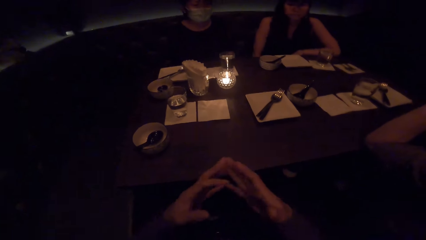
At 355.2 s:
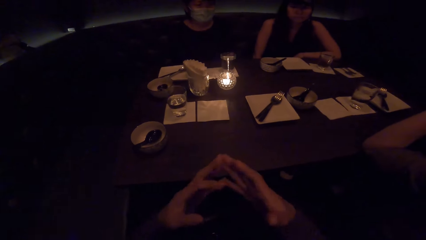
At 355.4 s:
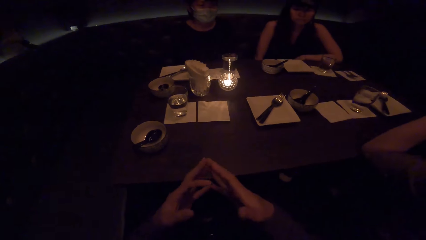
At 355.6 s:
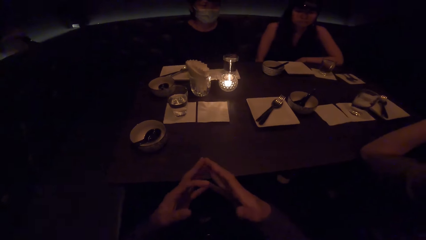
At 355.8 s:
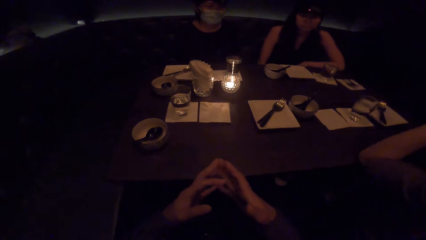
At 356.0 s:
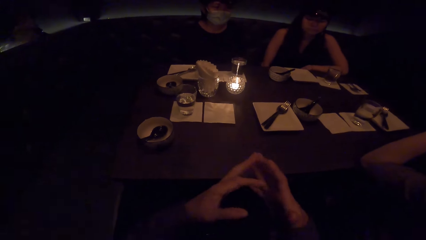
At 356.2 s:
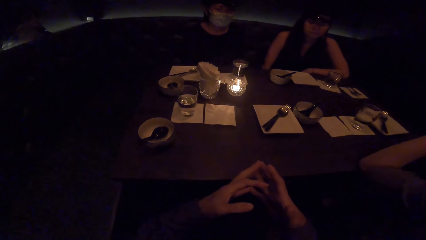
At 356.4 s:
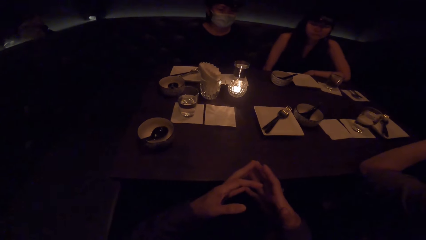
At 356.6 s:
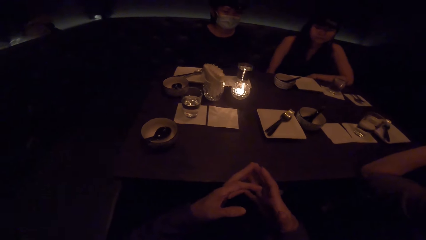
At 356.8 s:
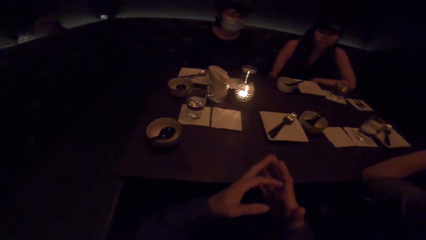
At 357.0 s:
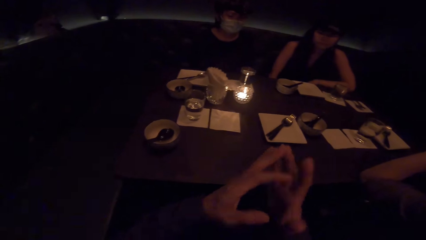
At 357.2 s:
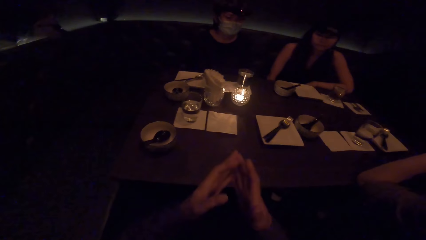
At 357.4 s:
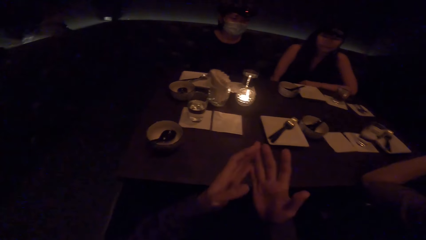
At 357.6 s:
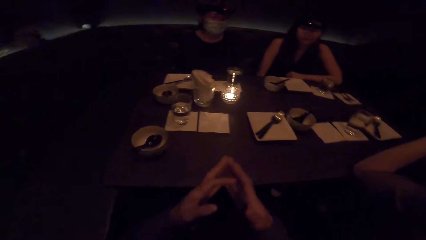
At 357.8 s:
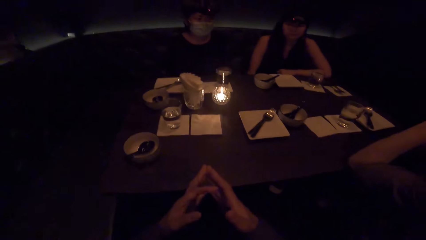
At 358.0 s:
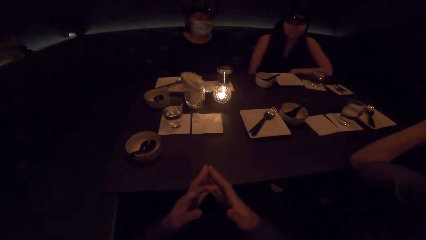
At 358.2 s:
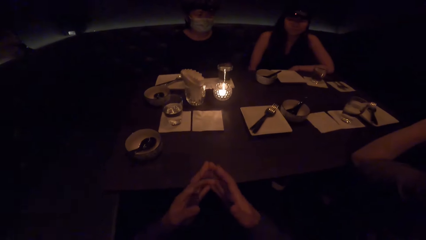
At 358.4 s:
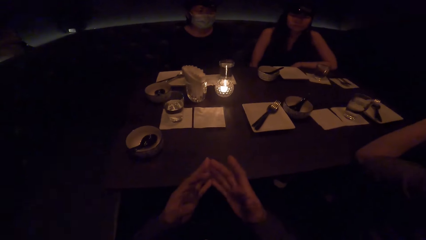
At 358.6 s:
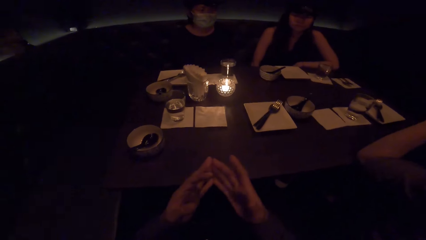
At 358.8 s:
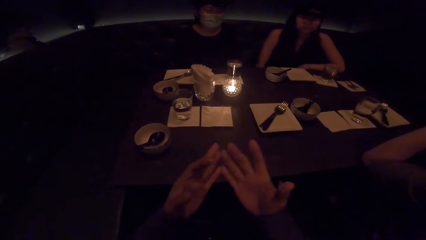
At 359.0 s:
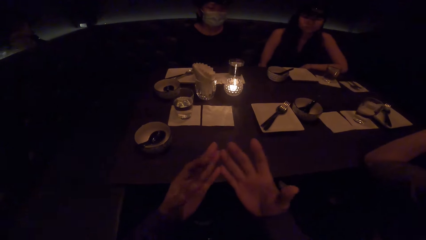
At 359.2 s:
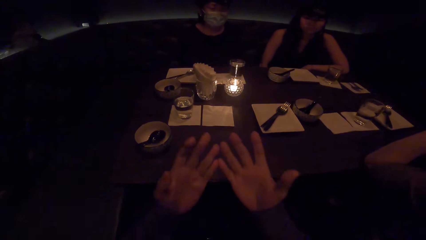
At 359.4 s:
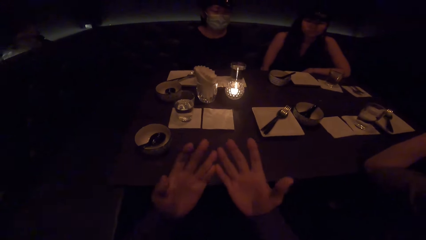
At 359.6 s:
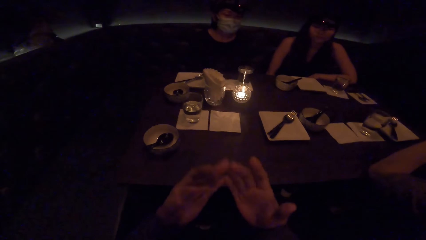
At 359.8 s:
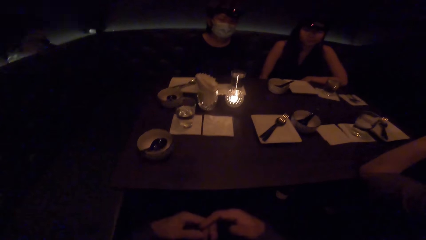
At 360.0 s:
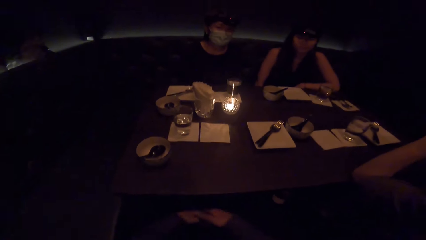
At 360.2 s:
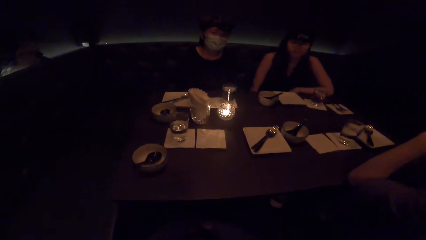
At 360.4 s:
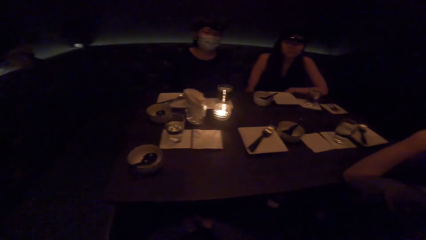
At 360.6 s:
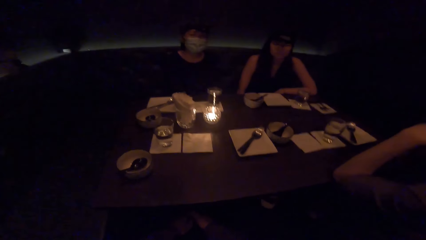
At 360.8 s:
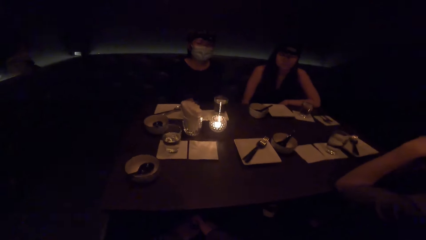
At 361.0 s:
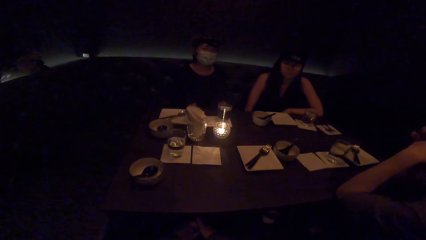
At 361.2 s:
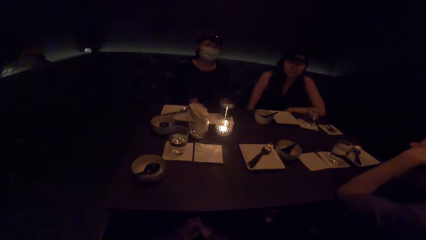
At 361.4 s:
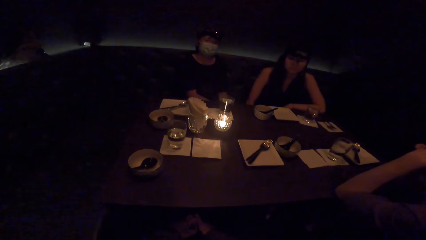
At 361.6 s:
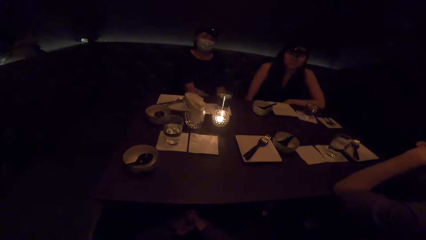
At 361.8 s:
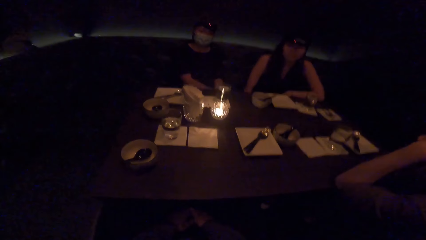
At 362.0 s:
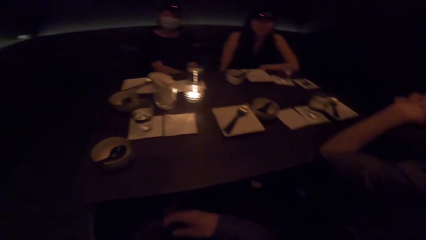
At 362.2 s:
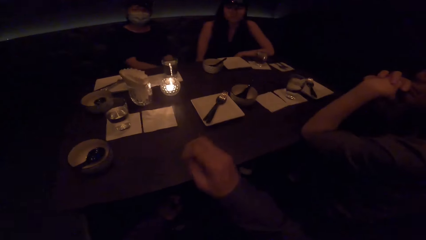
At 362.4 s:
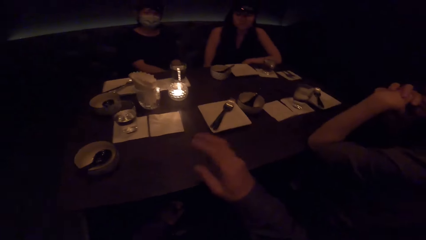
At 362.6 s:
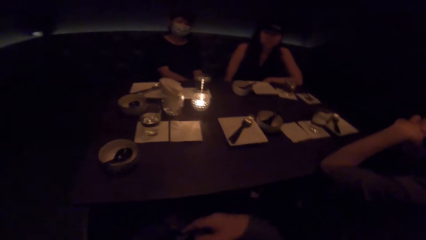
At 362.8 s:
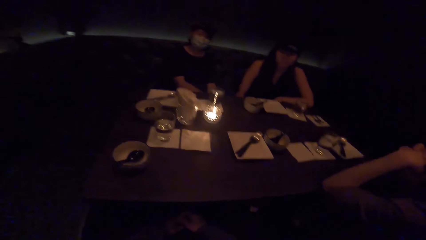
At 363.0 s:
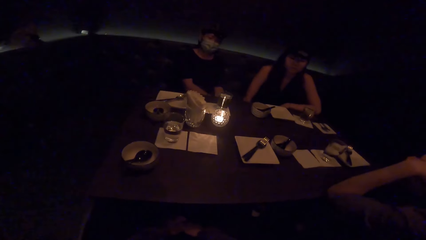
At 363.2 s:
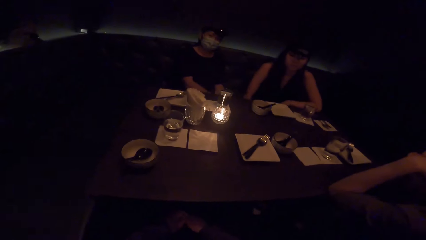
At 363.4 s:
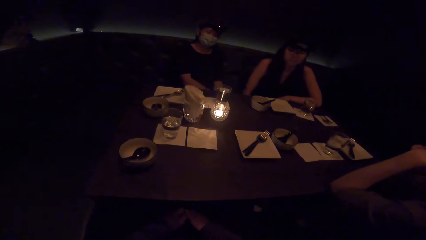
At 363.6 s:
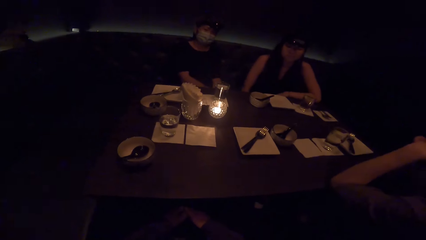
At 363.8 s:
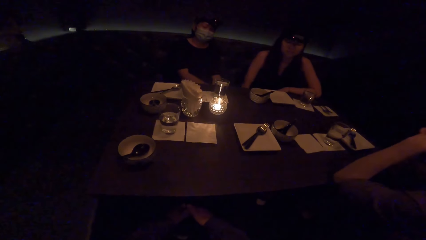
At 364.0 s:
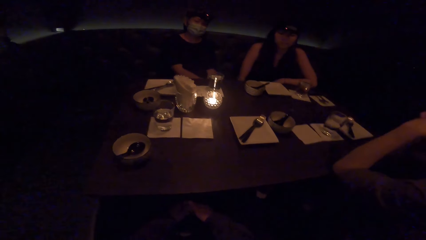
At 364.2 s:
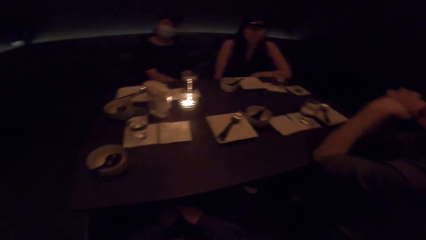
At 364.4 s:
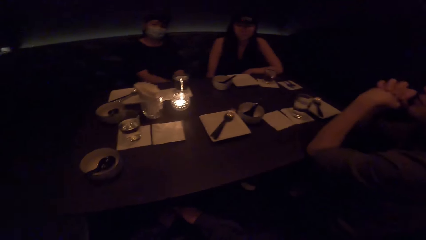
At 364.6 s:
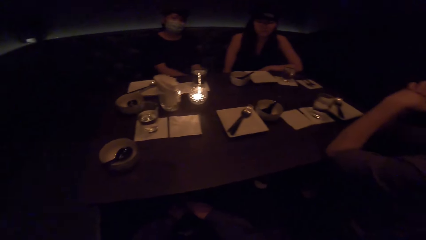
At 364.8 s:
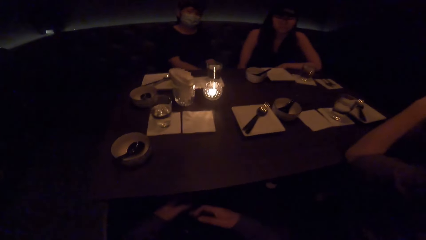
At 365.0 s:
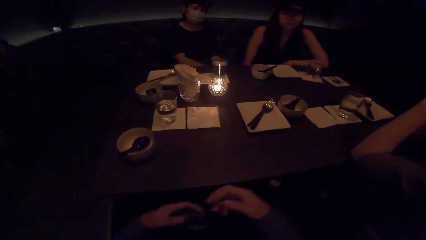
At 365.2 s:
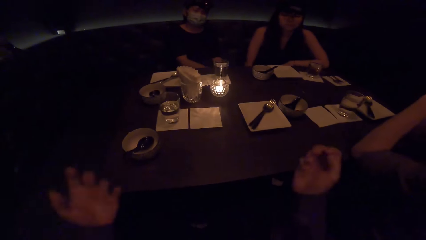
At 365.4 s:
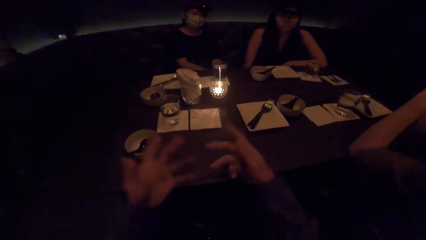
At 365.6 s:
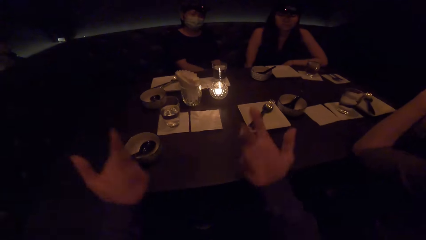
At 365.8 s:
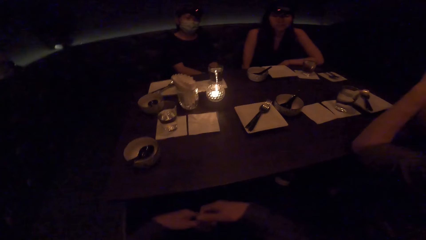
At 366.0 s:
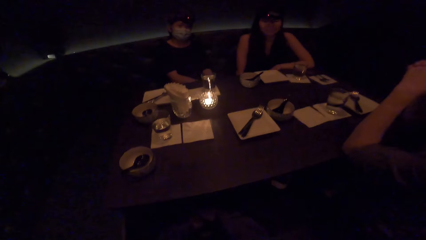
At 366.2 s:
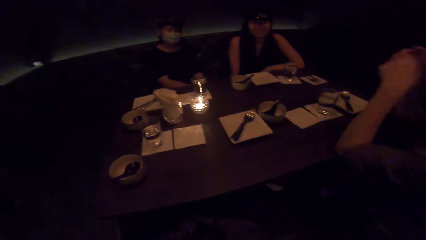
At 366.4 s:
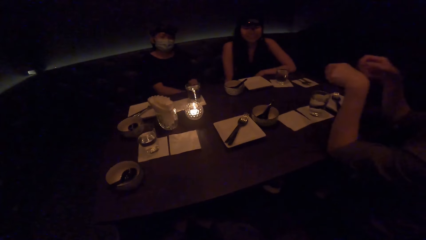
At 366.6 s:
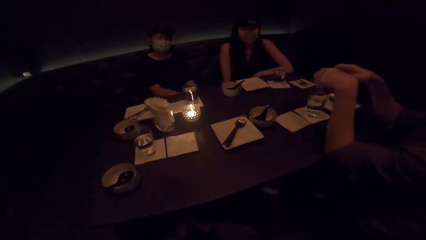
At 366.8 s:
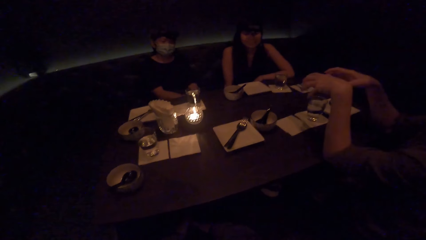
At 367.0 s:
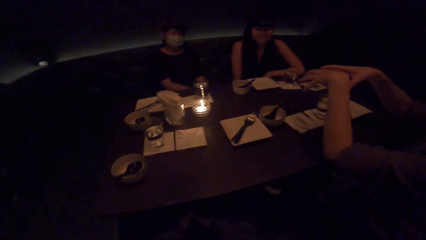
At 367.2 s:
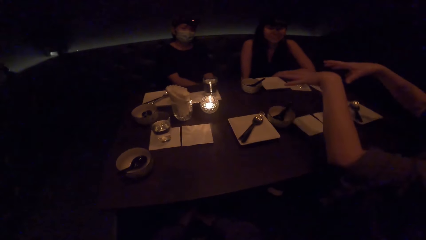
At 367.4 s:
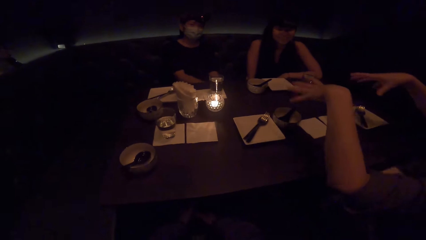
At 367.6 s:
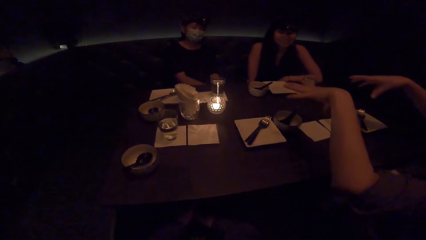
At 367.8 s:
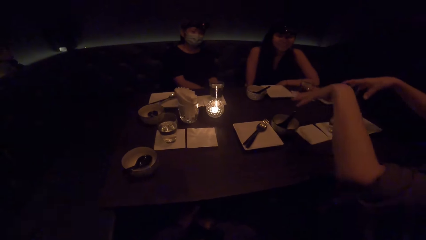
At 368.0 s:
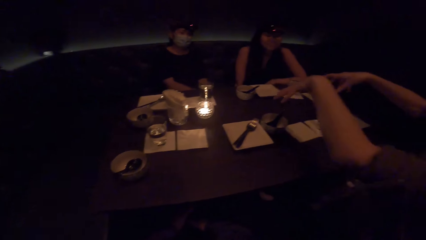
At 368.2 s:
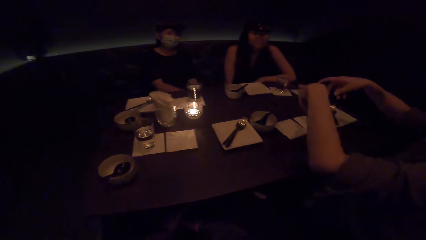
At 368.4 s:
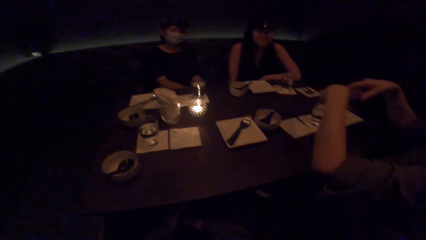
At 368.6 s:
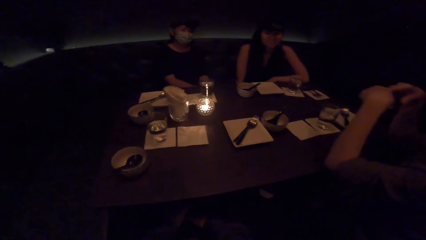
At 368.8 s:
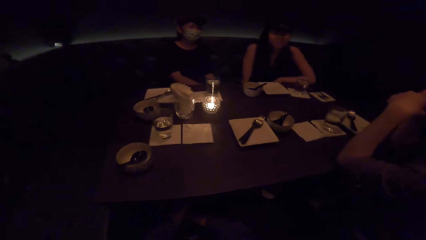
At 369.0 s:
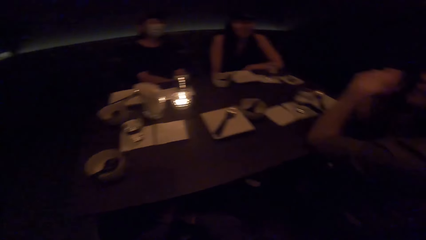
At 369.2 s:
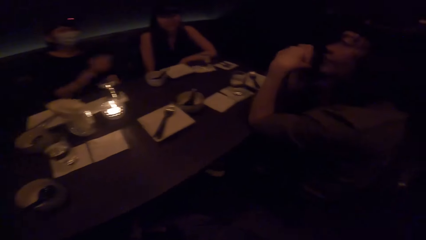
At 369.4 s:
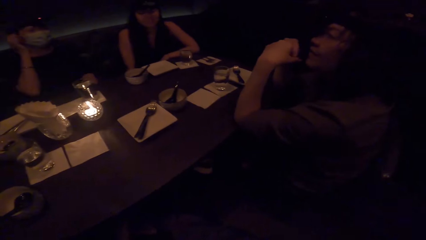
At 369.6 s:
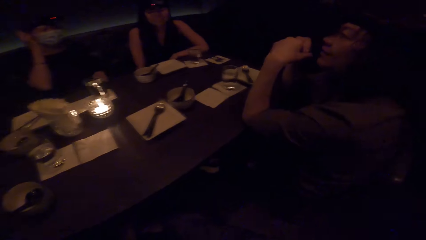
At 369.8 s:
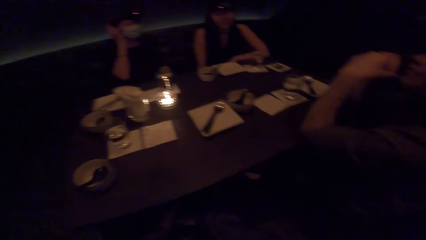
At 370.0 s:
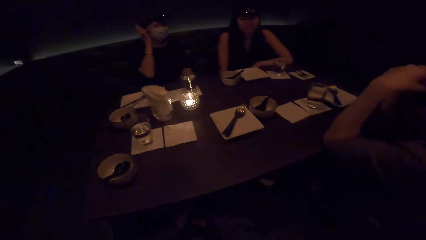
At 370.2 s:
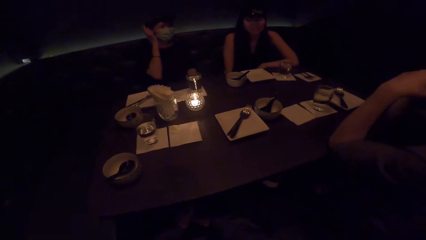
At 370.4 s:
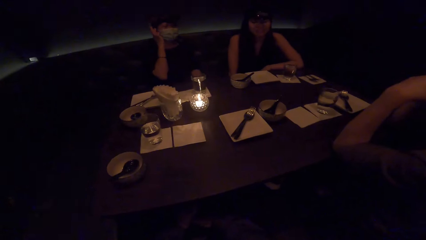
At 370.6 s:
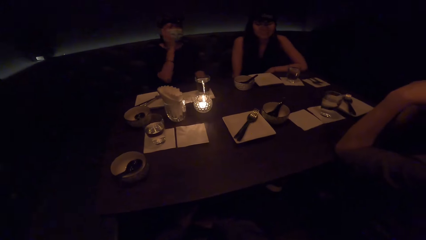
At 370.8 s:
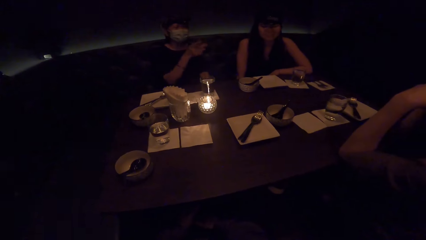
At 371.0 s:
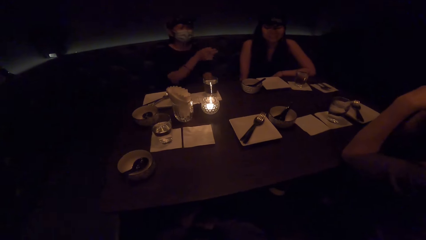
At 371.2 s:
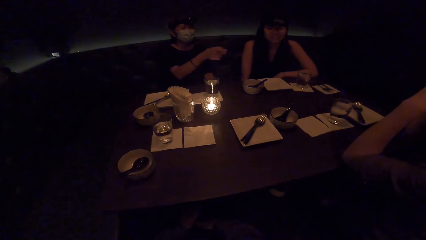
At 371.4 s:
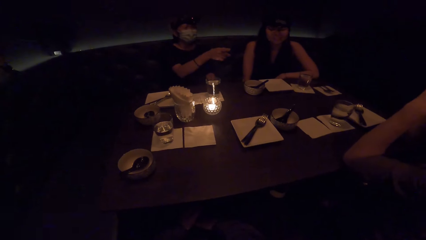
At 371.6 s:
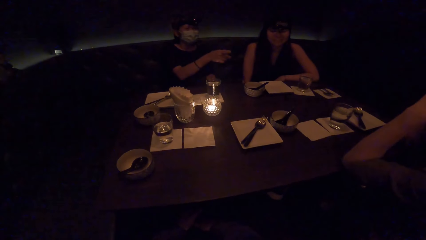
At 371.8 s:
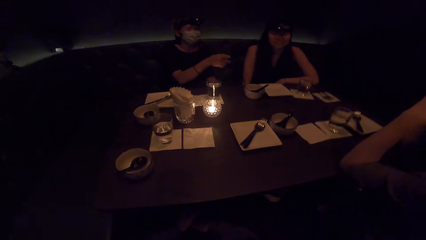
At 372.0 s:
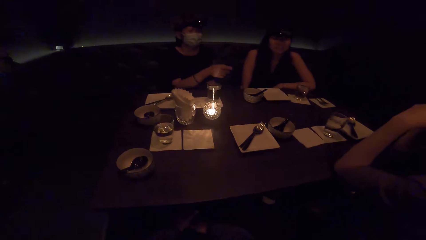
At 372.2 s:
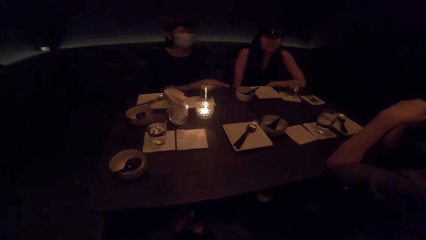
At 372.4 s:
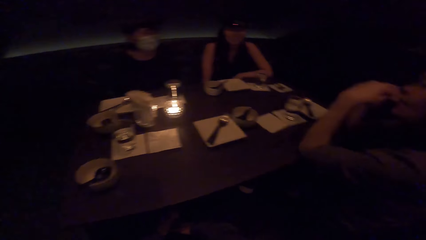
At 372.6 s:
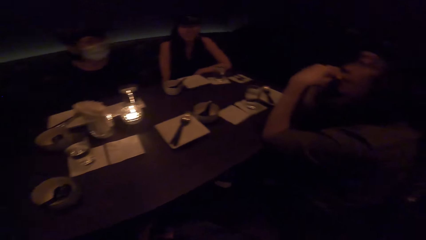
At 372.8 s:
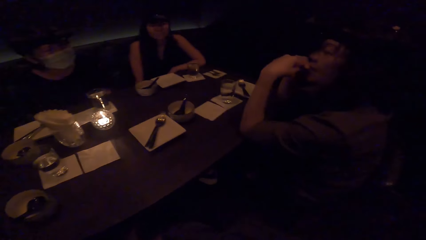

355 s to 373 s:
The camera wearer looks at the table. They move hands. A lady gestures and converses. Another lady adjusts the mask on her face. She gestures and converses.
